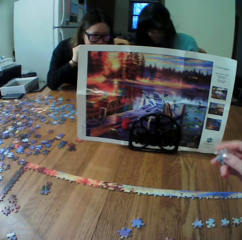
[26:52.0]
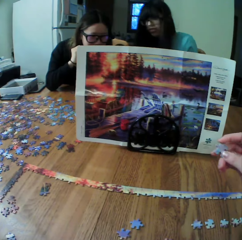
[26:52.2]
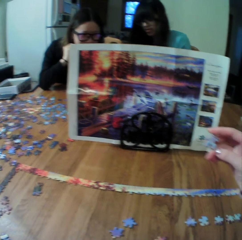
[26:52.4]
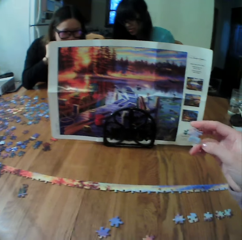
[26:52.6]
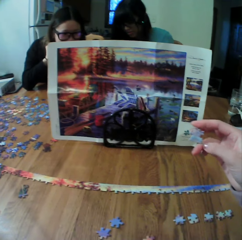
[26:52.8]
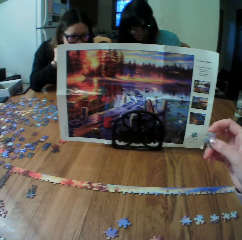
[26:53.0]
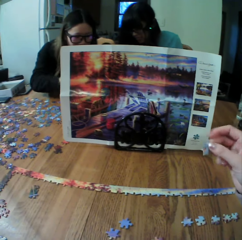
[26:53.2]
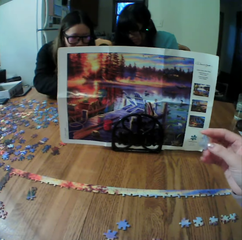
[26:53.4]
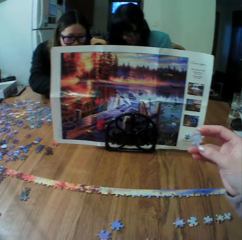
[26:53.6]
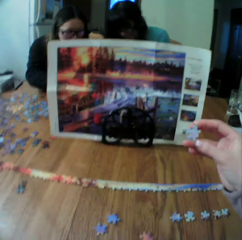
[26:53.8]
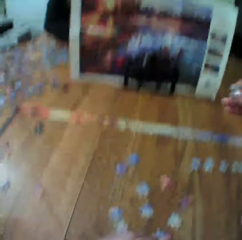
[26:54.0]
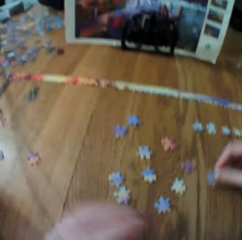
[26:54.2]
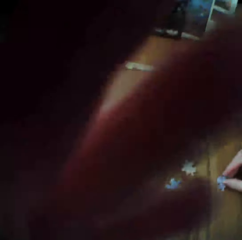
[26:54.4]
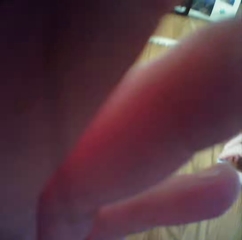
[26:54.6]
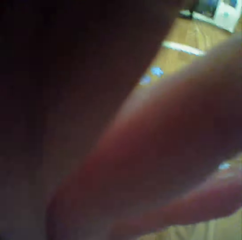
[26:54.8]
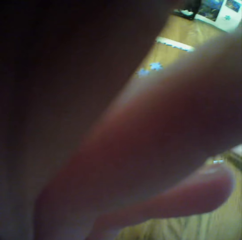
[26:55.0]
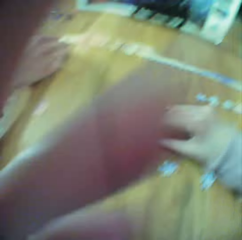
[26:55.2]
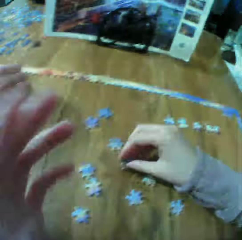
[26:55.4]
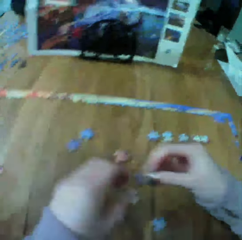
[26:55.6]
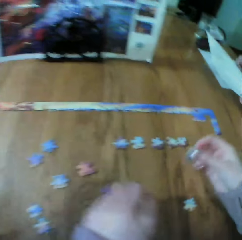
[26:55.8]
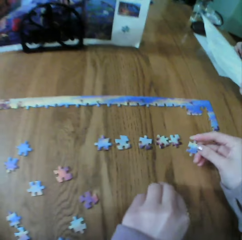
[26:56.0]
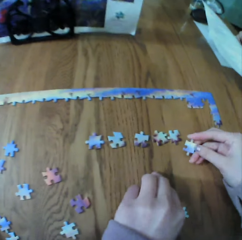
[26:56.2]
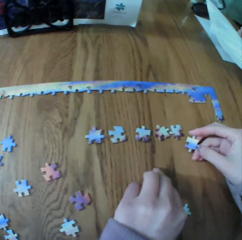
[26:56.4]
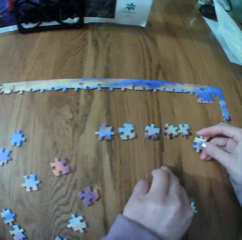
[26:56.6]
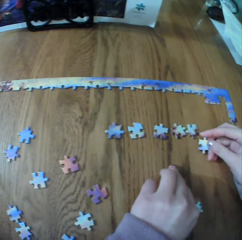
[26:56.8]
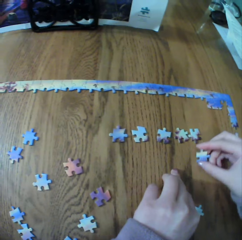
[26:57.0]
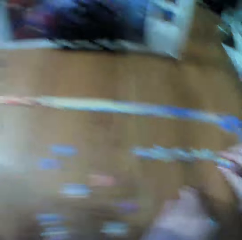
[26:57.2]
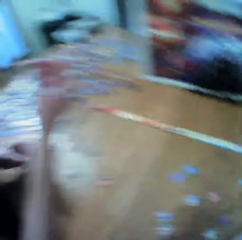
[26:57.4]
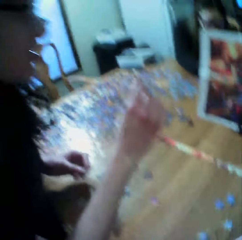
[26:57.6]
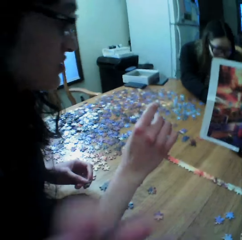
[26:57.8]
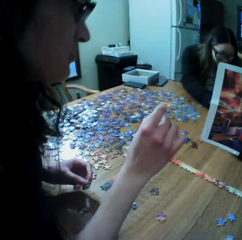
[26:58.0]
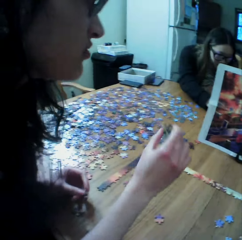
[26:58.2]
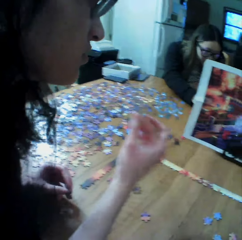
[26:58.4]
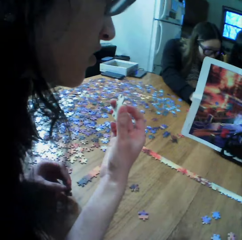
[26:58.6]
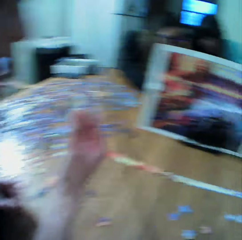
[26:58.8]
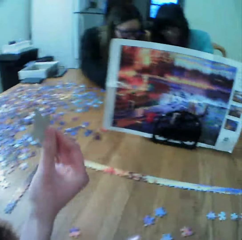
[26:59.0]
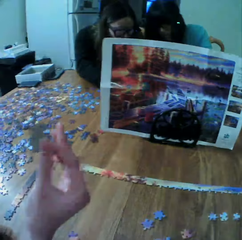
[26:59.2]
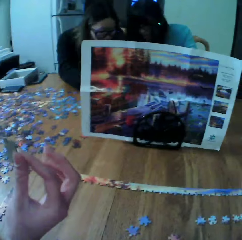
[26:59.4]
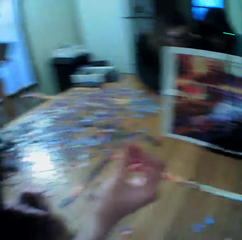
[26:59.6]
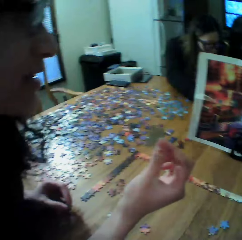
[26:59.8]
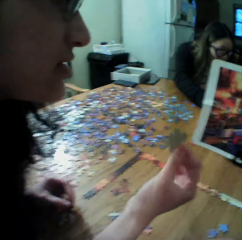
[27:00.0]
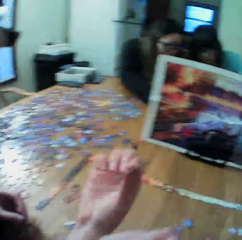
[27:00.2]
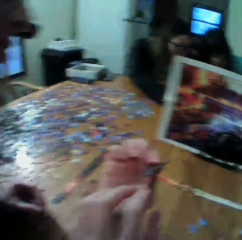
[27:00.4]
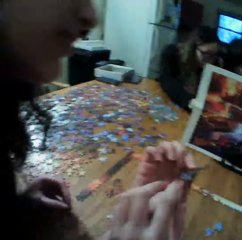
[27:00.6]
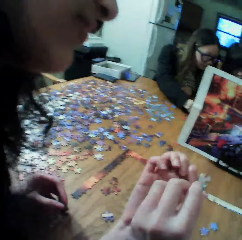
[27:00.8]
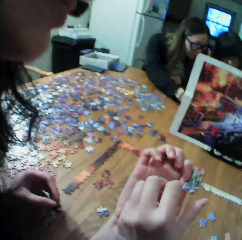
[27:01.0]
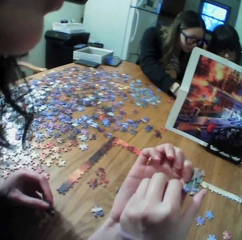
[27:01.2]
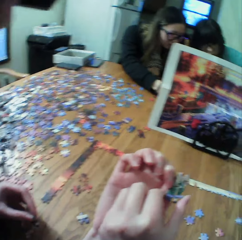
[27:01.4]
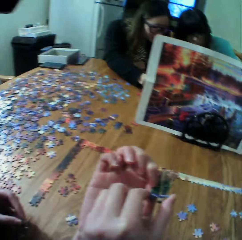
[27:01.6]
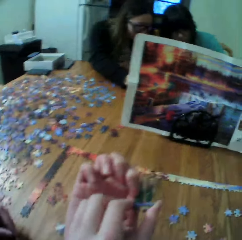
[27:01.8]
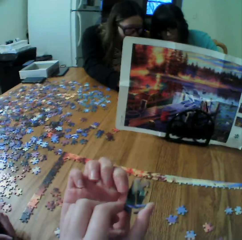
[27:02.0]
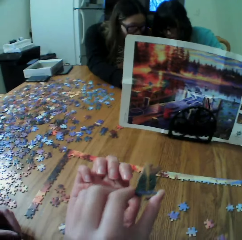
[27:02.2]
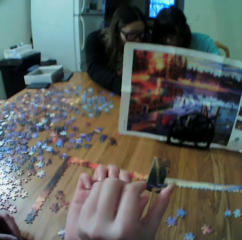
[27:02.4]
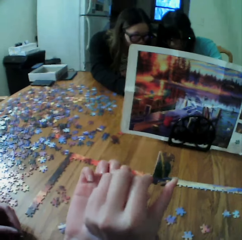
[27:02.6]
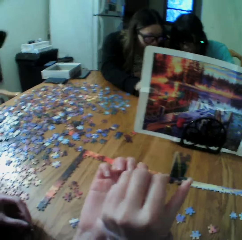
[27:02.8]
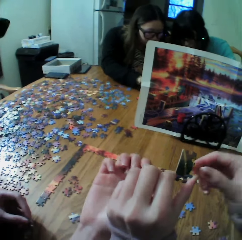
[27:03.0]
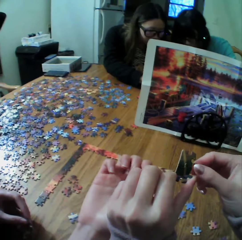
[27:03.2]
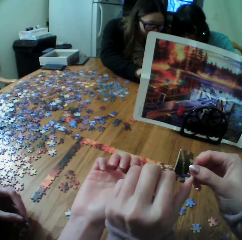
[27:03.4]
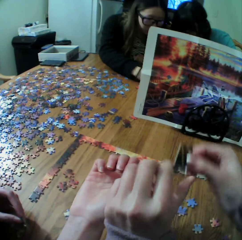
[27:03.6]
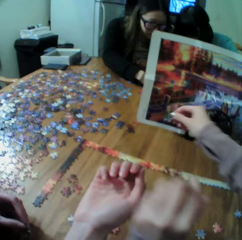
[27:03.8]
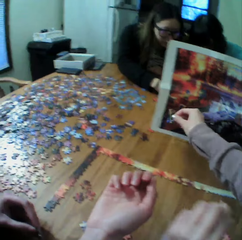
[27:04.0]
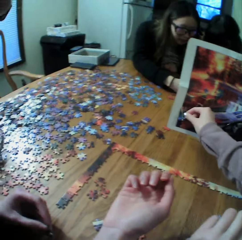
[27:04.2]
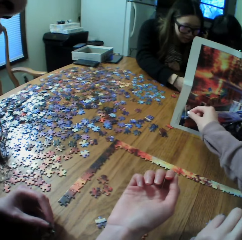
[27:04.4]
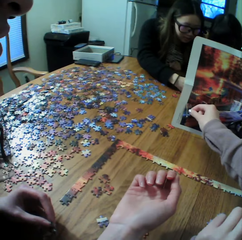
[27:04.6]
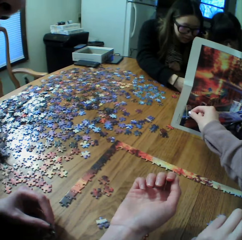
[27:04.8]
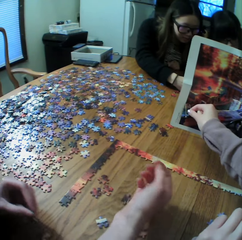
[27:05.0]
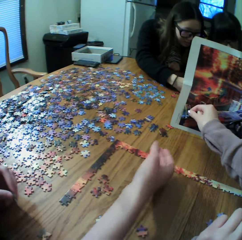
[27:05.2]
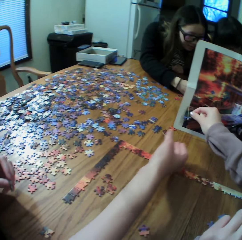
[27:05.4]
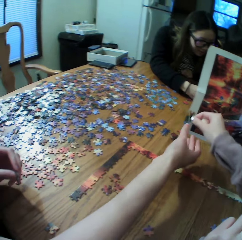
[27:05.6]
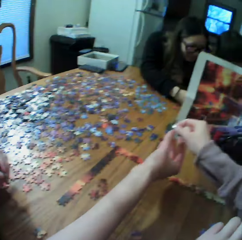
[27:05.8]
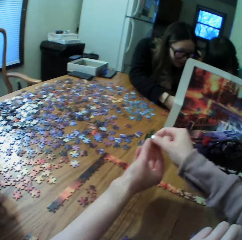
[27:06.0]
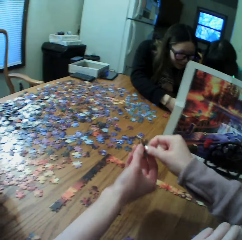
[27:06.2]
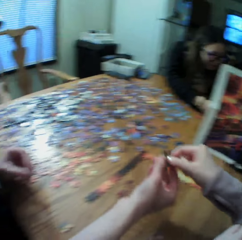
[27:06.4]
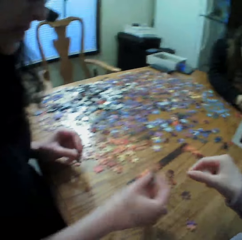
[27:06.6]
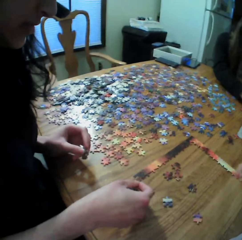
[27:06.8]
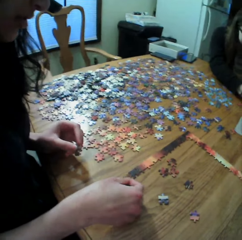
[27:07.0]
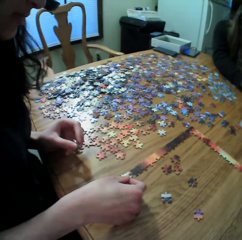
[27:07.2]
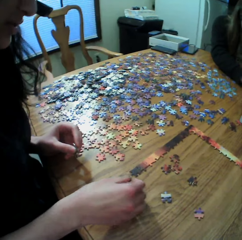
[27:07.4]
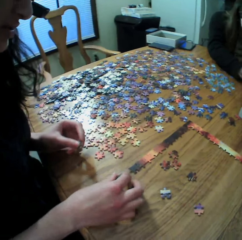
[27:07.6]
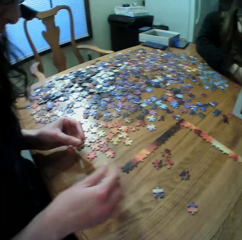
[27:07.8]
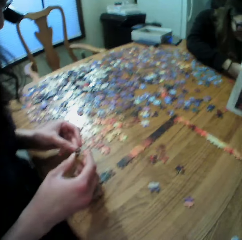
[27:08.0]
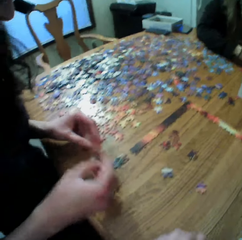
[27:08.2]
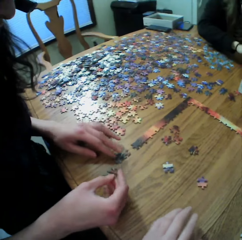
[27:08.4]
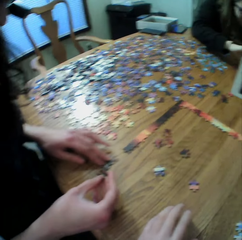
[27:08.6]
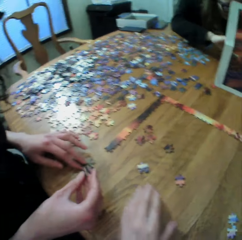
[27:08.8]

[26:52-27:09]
A woman looks for the puzzle pieces. The camera wearer looks at the paper.

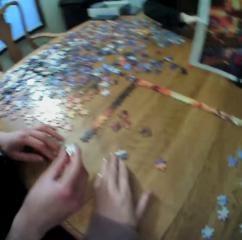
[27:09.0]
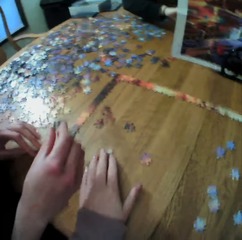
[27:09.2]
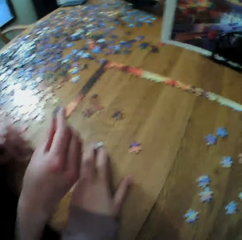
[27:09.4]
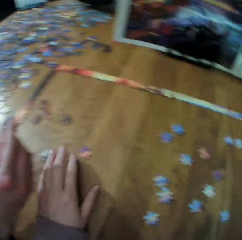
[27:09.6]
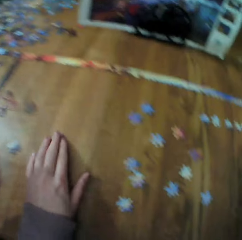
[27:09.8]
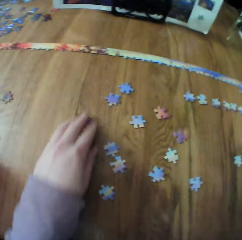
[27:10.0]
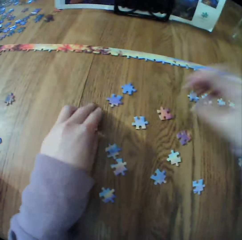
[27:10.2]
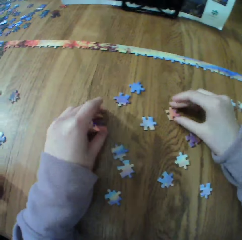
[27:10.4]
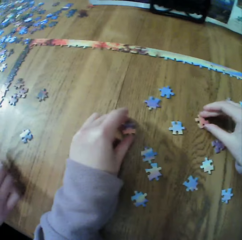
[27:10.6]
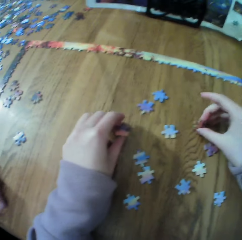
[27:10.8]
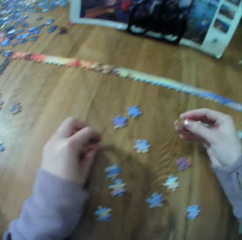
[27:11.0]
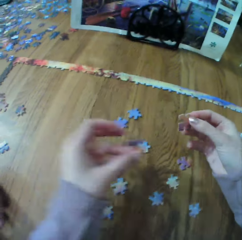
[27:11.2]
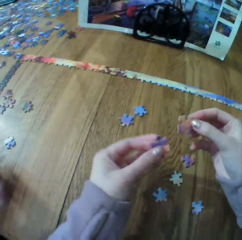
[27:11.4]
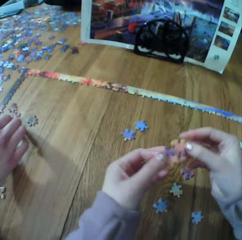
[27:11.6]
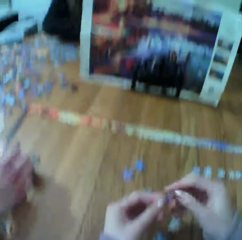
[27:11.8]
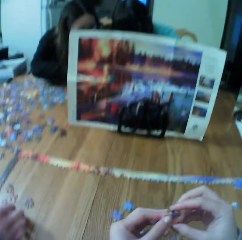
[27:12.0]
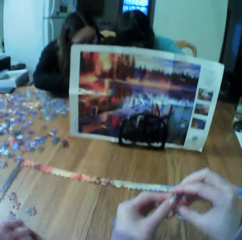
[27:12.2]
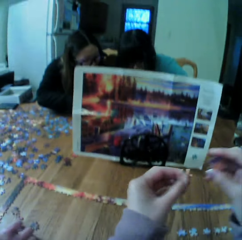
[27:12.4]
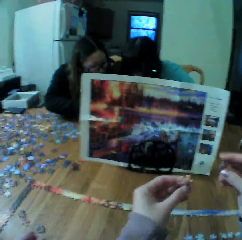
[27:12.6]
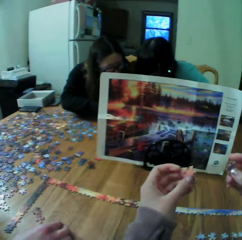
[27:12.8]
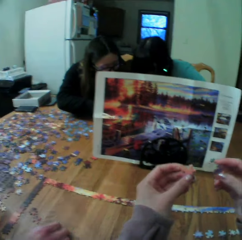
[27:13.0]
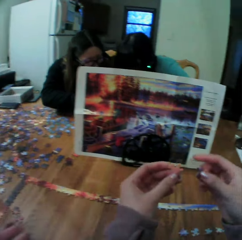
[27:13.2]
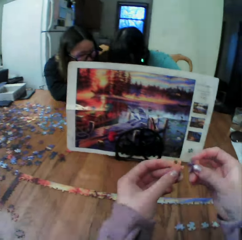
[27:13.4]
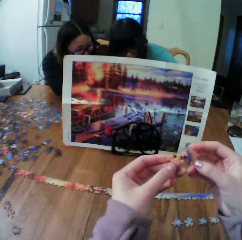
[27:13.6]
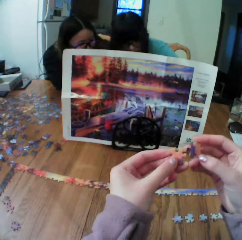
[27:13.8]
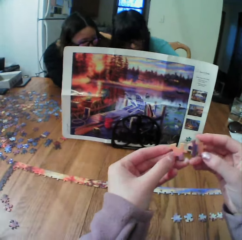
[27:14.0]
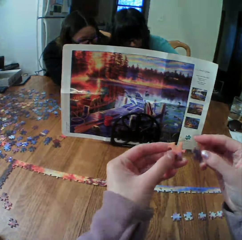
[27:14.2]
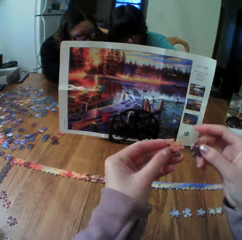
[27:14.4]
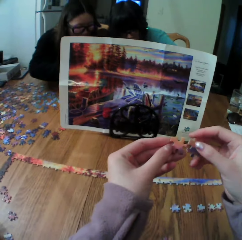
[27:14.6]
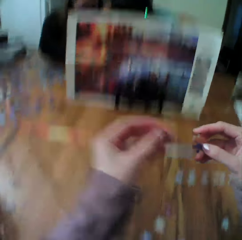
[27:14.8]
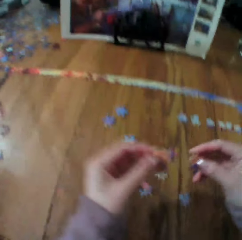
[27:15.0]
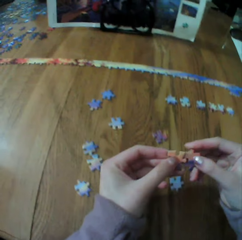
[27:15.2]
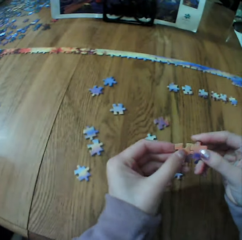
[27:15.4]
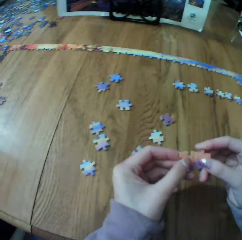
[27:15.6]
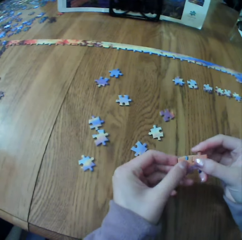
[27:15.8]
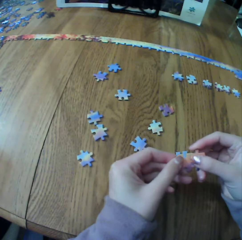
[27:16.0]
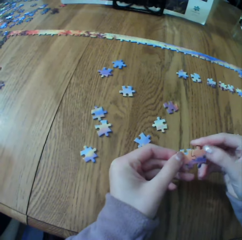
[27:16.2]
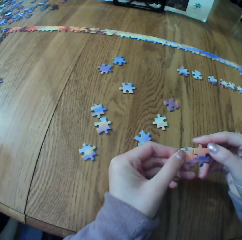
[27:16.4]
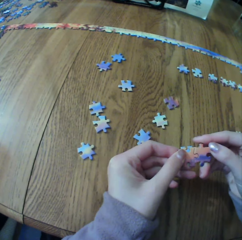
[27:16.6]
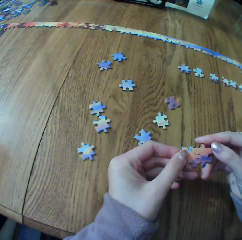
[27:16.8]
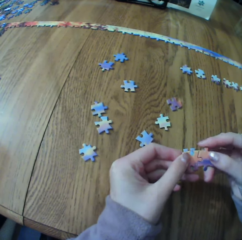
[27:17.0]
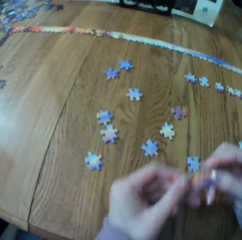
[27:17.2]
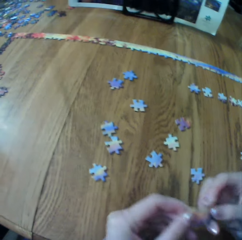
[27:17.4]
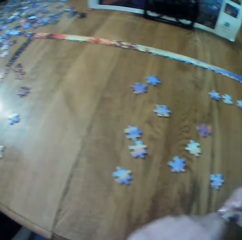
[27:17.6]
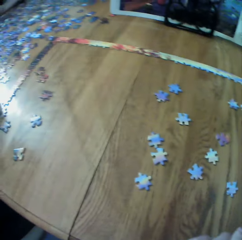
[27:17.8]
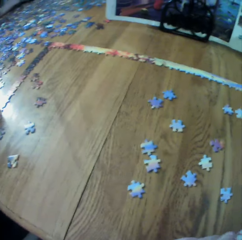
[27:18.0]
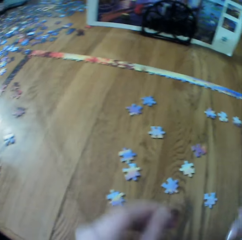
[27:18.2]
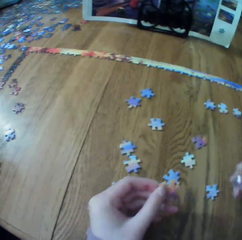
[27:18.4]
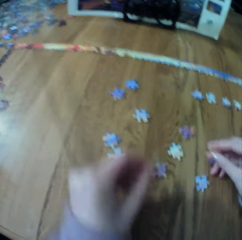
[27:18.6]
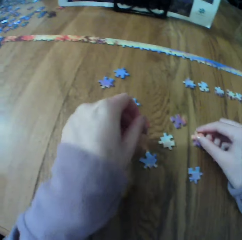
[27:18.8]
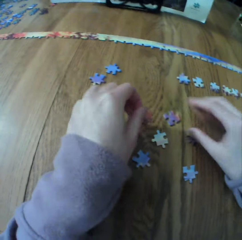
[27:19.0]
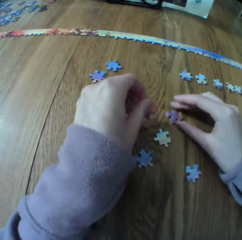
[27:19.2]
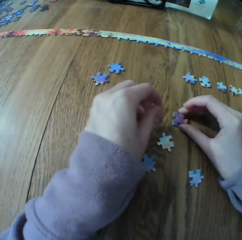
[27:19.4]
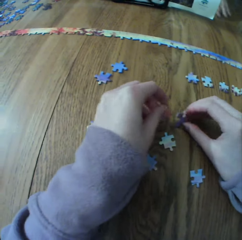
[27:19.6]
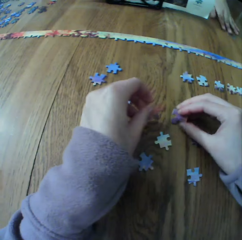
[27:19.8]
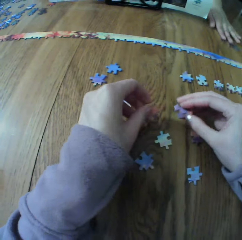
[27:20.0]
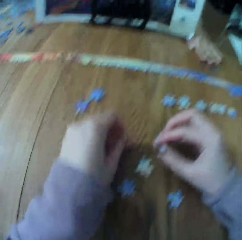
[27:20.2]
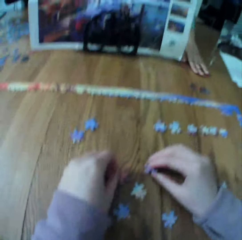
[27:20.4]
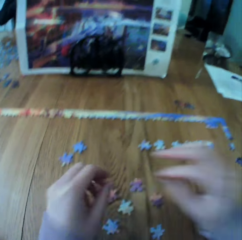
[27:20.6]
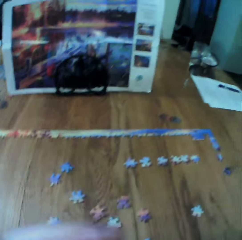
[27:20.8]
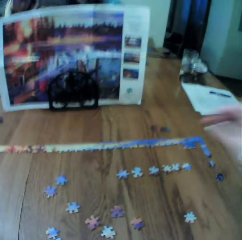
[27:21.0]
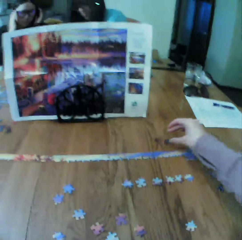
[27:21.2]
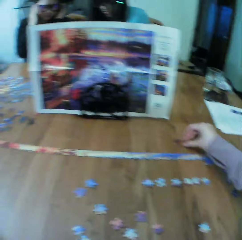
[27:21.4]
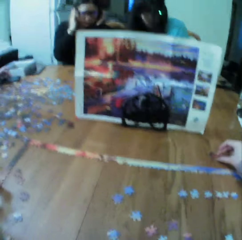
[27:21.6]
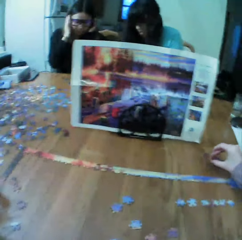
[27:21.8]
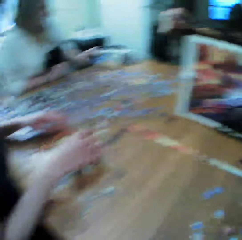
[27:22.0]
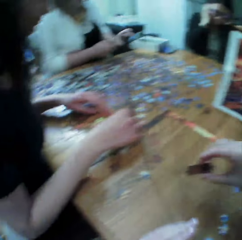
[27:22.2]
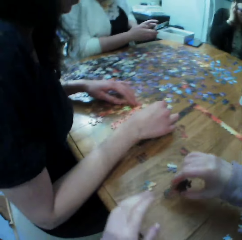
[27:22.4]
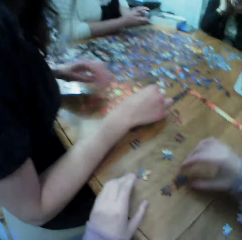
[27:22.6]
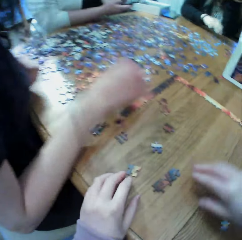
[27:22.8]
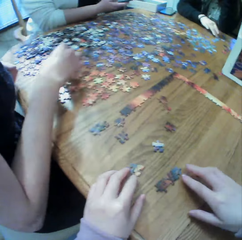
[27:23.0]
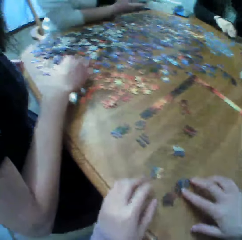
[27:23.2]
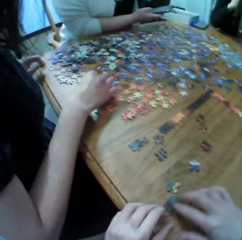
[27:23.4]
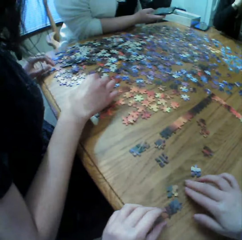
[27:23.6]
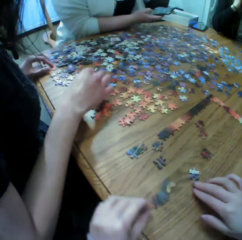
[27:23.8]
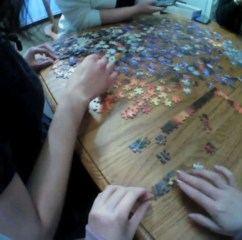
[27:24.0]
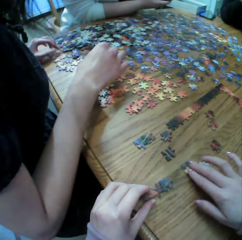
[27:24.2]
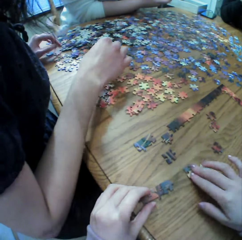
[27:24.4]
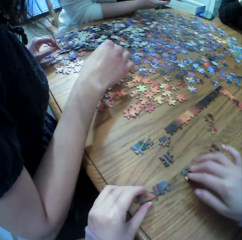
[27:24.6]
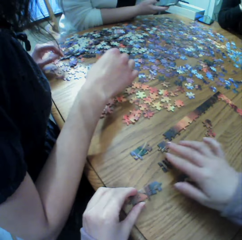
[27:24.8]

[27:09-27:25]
The camera wearer makes the puzzle. They make the puzzle again. They put the board game material on the table.
